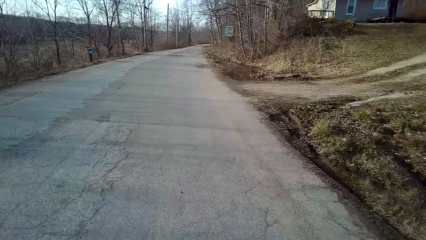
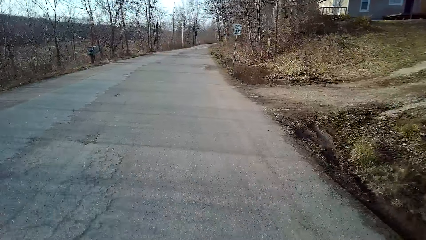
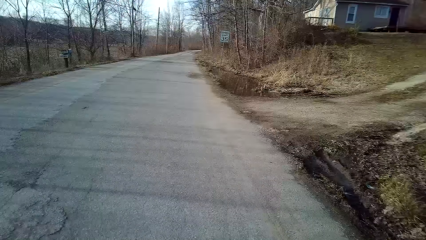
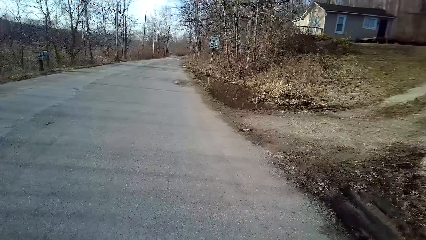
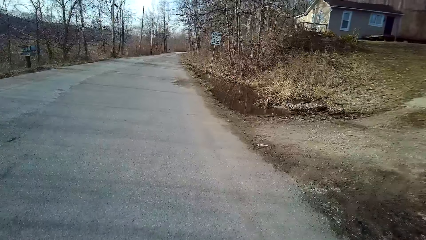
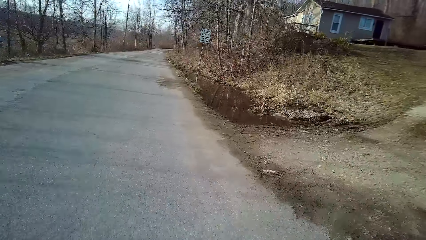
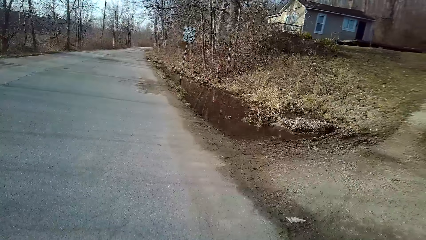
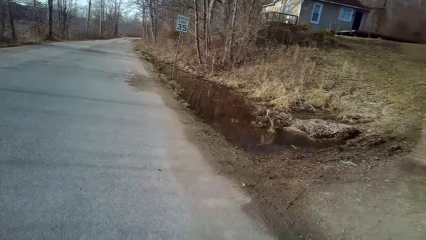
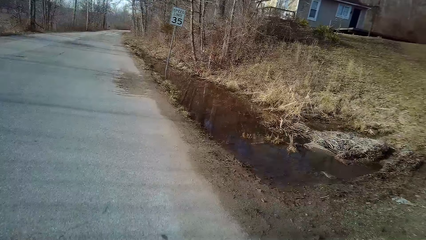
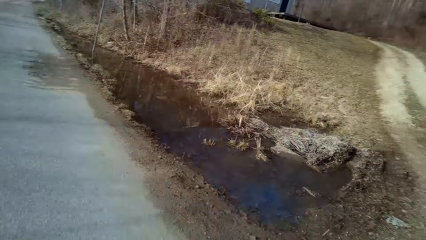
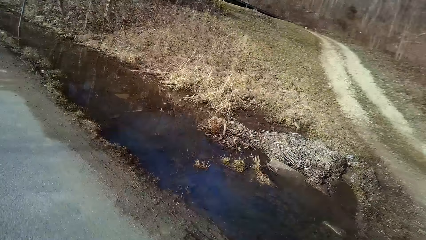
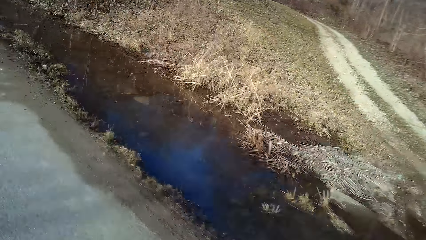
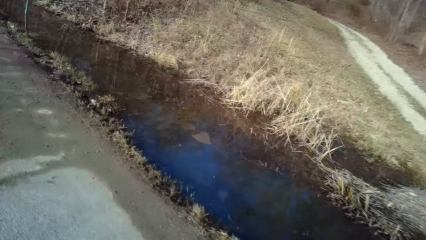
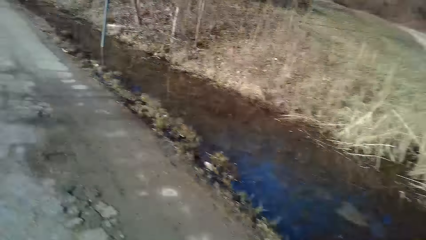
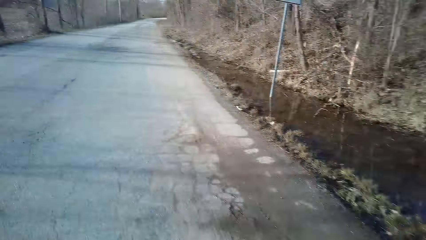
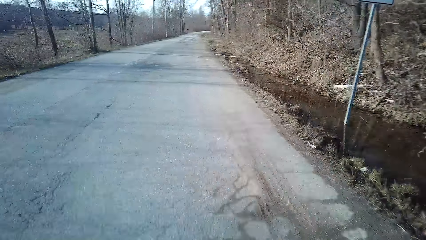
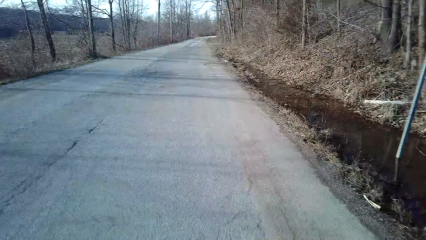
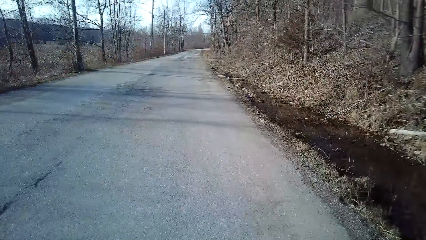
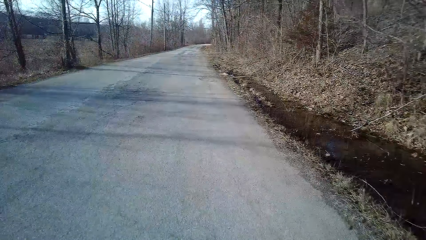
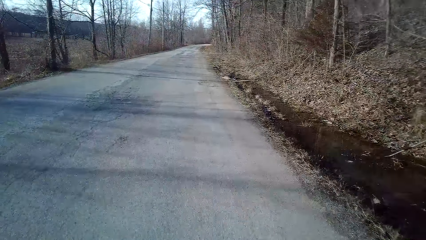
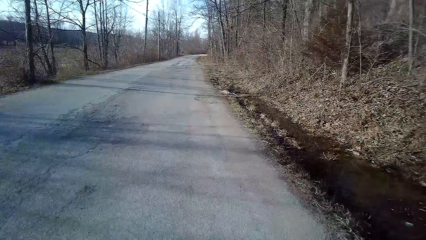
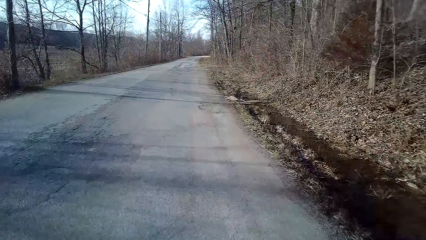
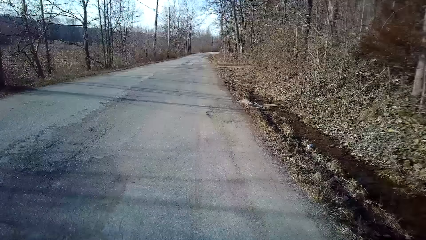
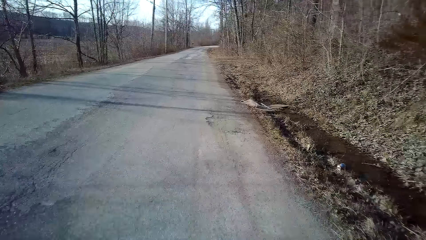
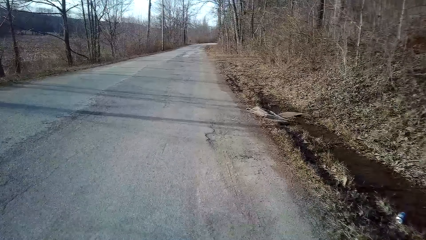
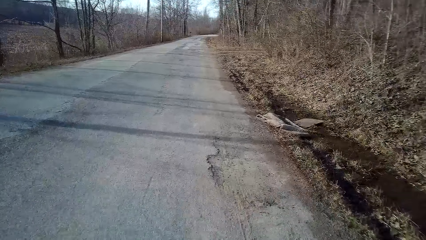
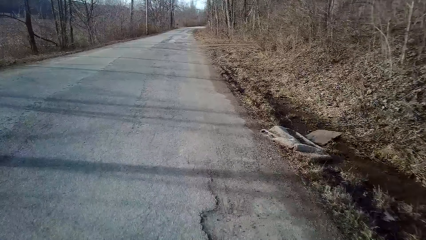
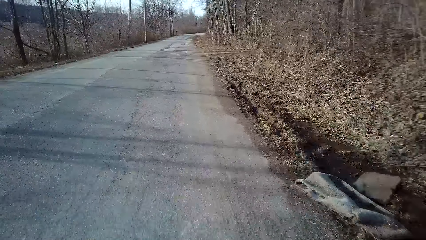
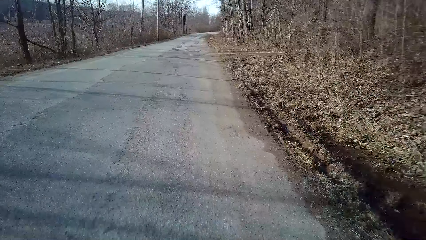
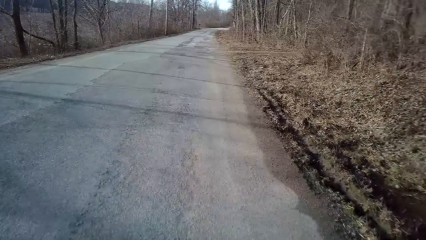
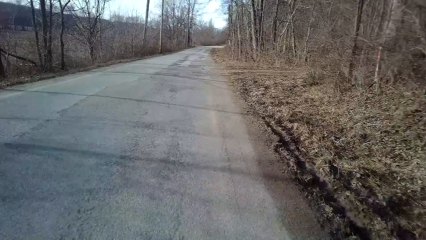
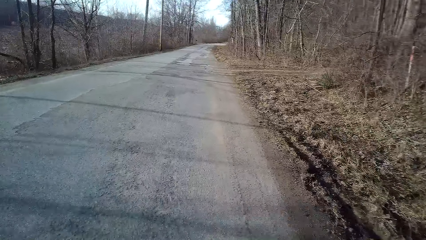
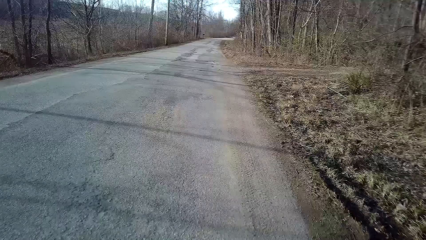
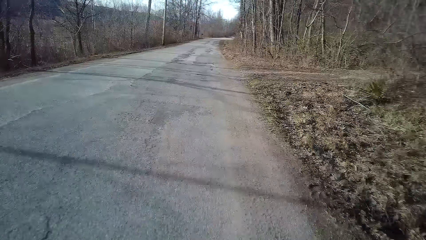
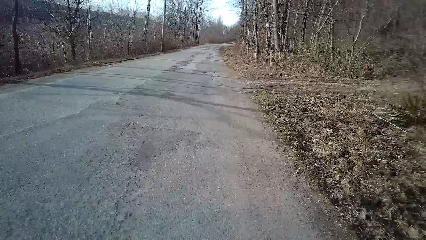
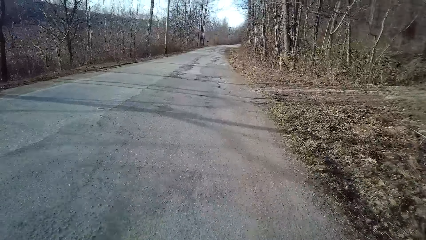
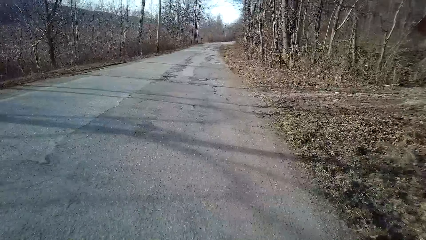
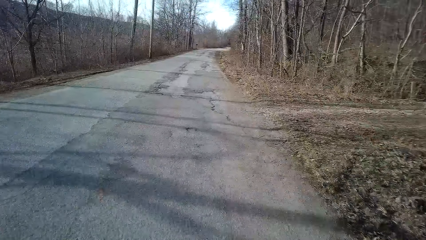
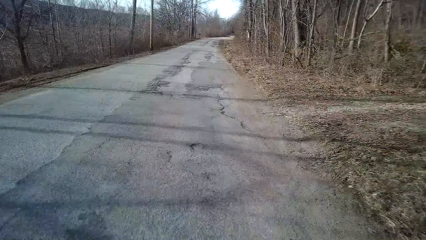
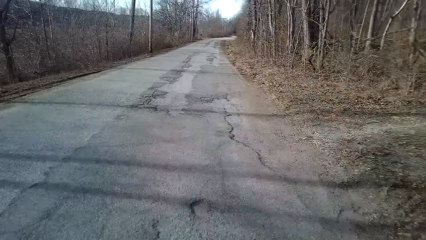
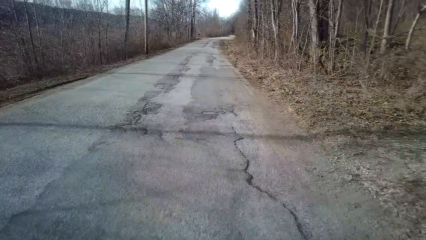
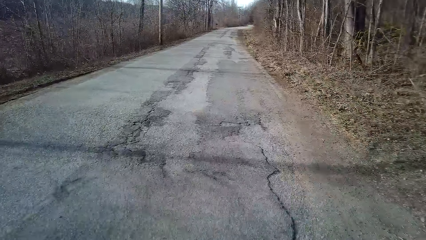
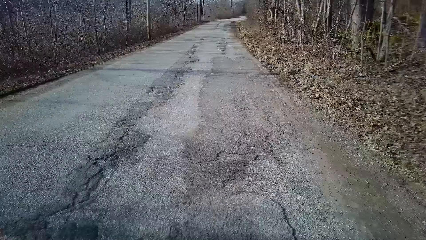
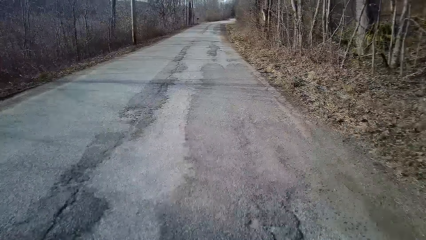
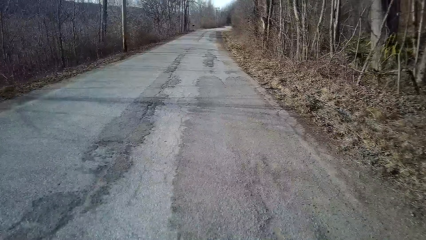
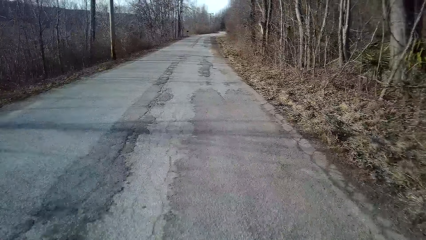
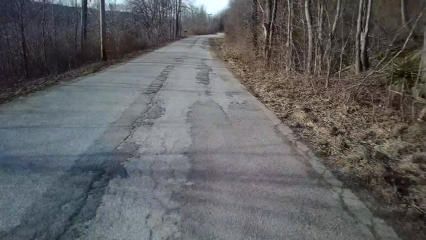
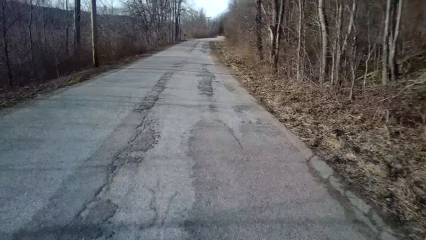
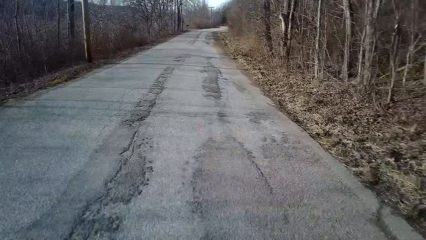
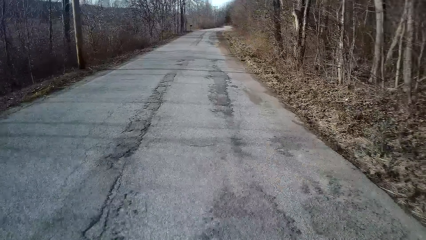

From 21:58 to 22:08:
The camera wearer turns to the side. They ride a bicycle along the road.

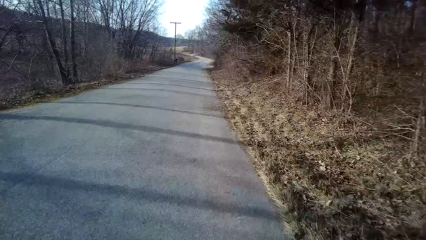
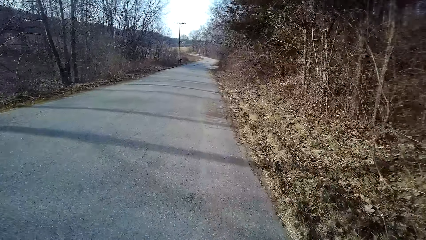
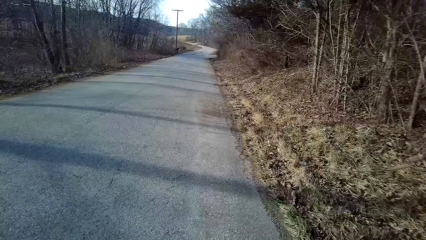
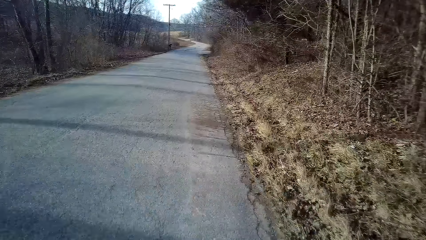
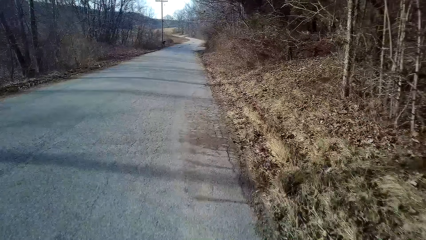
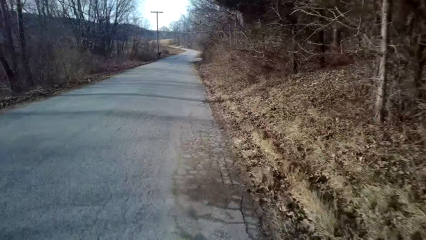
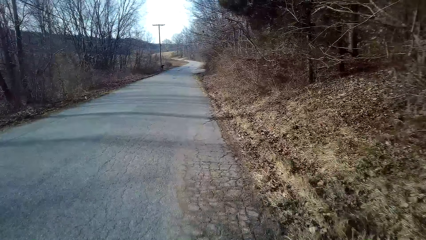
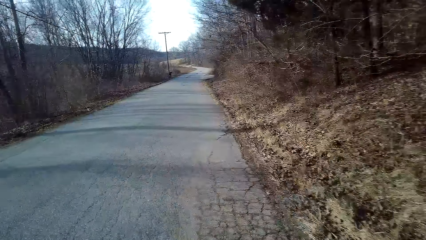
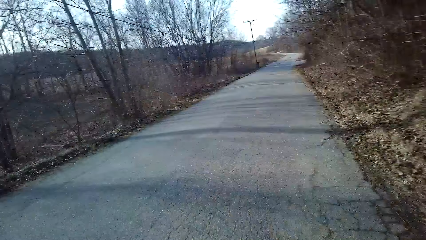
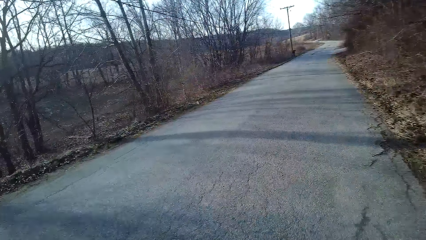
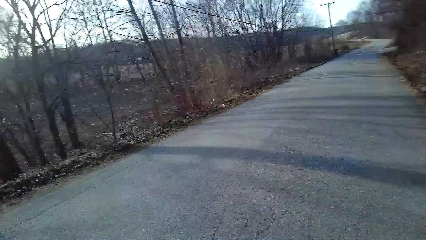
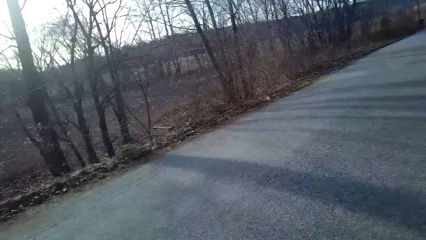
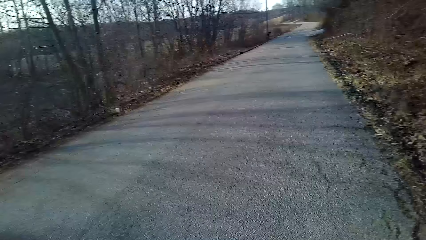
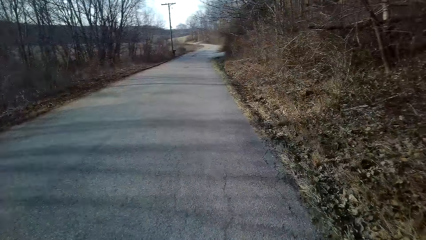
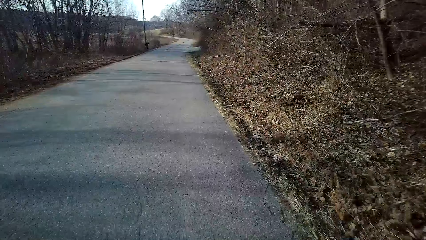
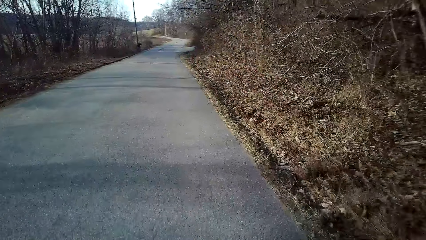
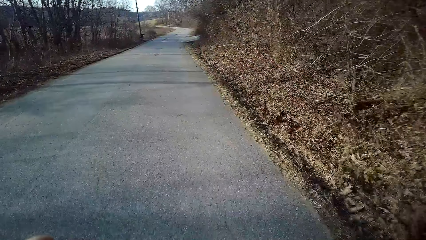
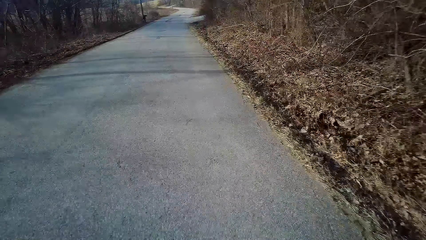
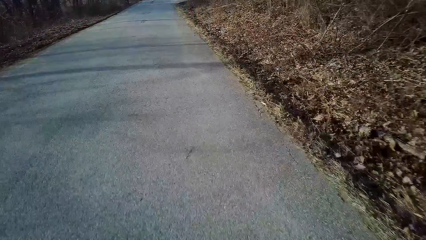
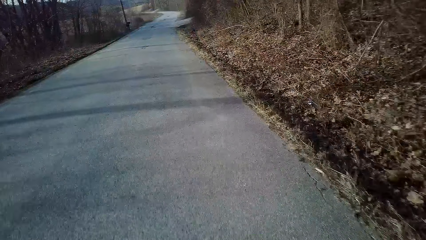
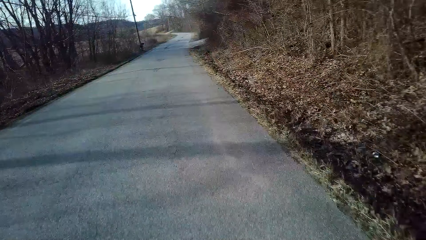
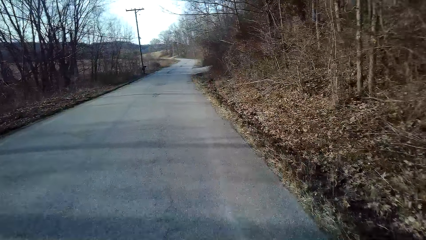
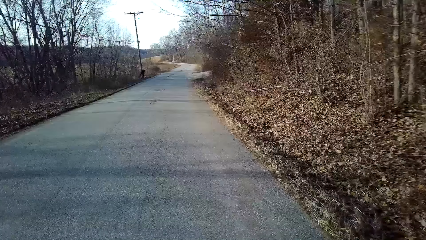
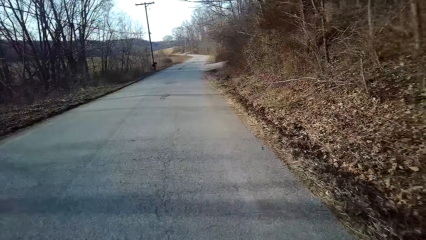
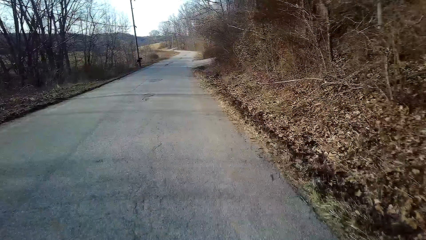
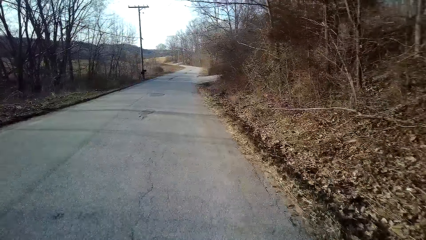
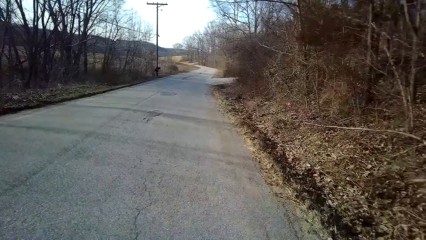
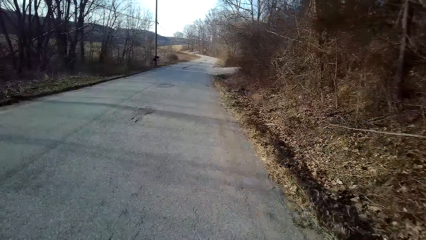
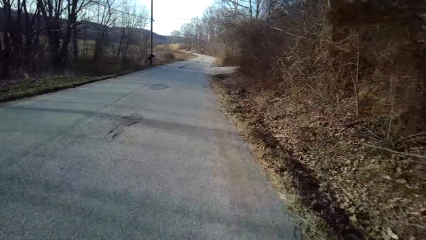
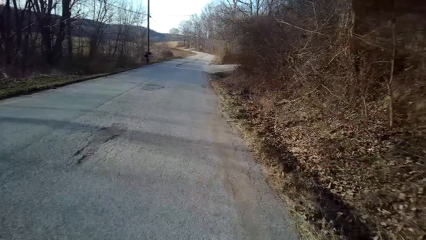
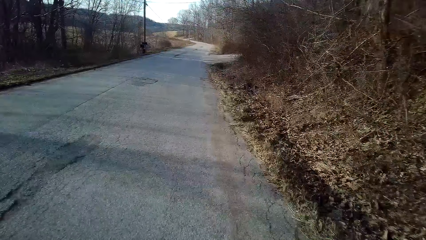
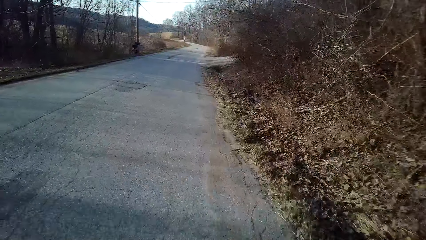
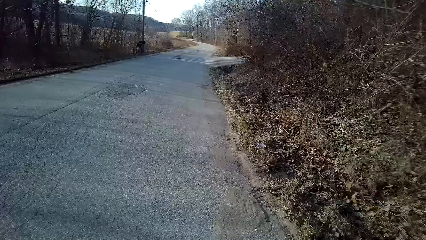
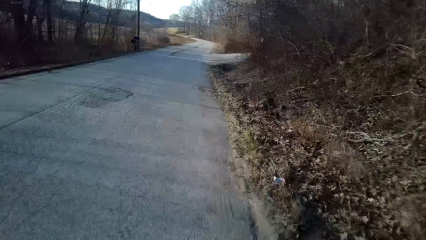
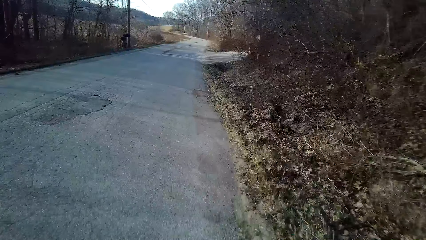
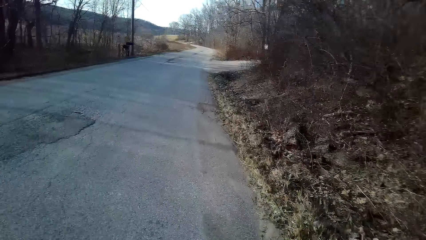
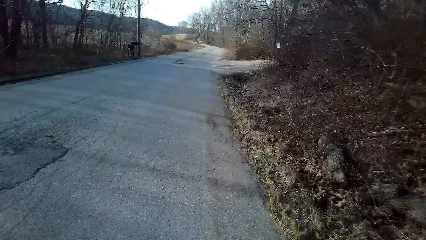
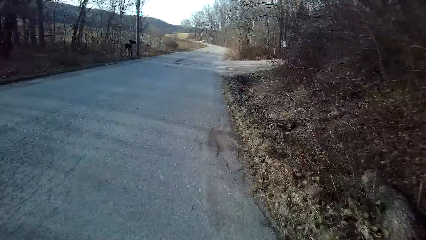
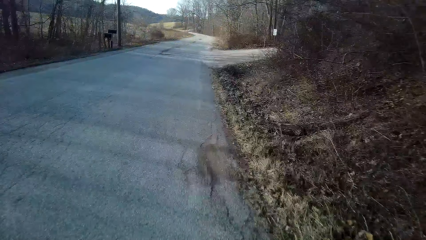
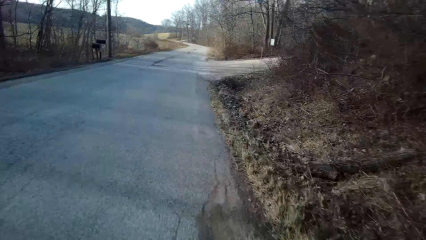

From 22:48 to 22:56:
The camera wearer turns to the side. They ride a bicycle on the road.
